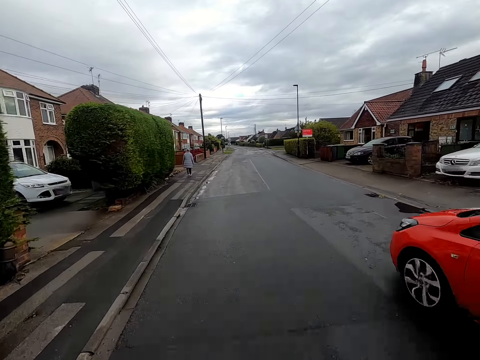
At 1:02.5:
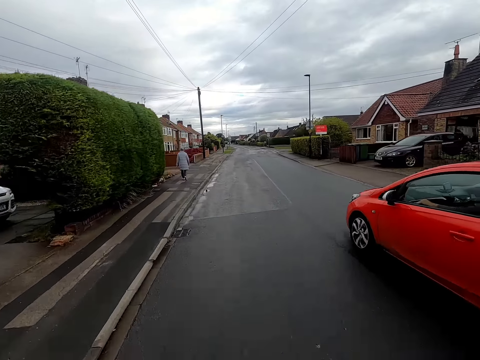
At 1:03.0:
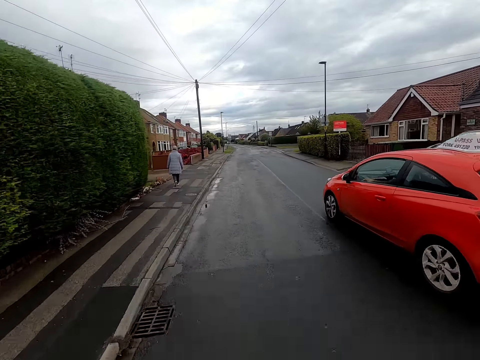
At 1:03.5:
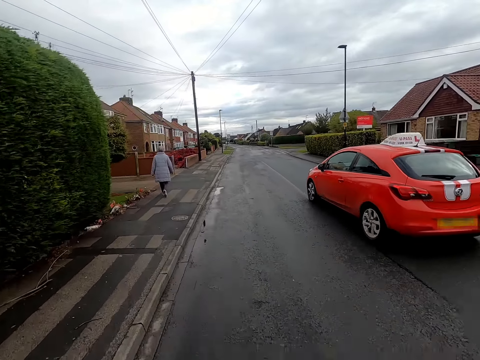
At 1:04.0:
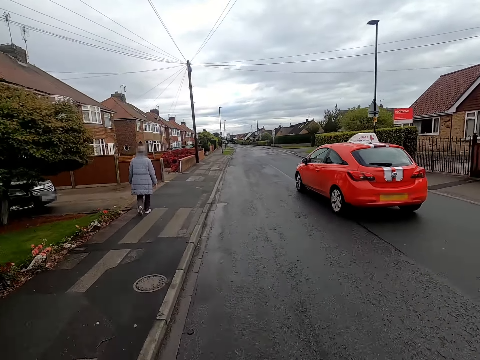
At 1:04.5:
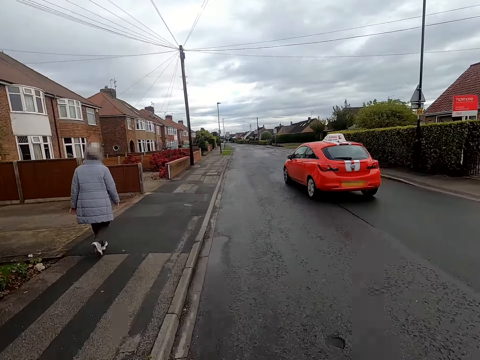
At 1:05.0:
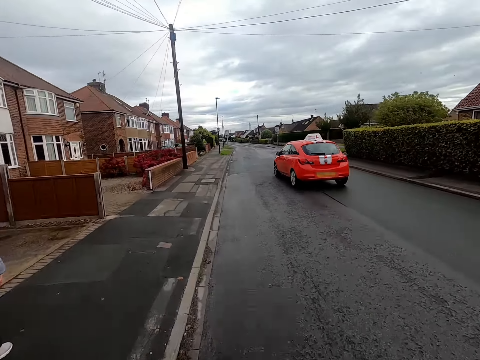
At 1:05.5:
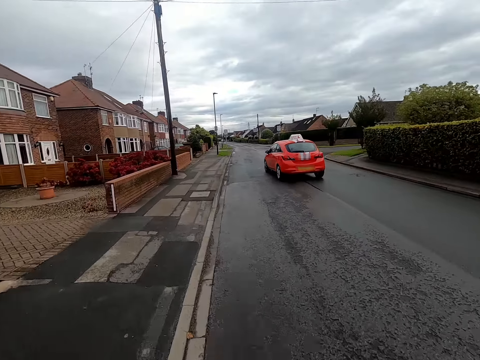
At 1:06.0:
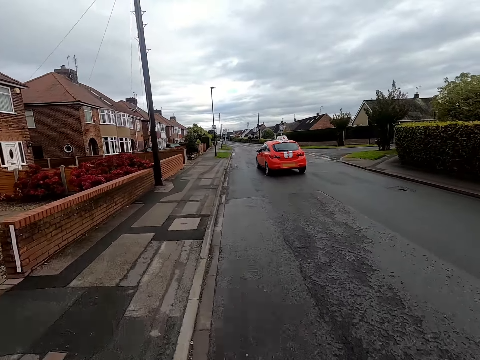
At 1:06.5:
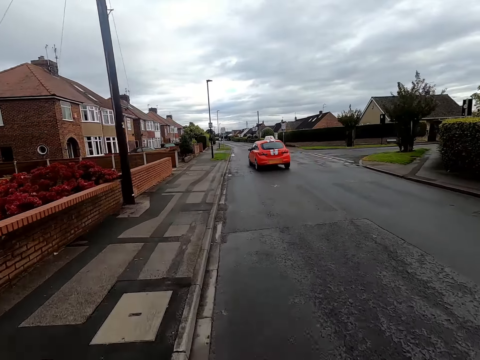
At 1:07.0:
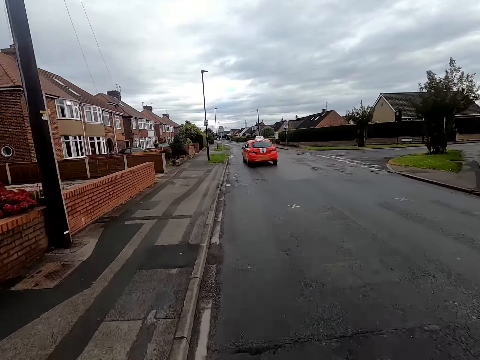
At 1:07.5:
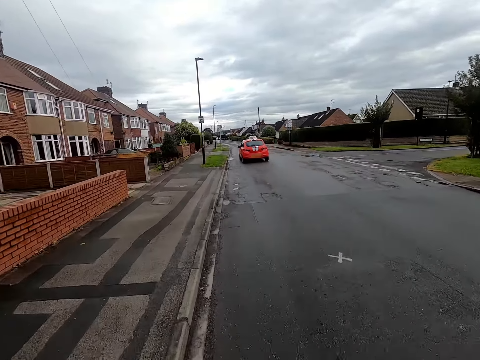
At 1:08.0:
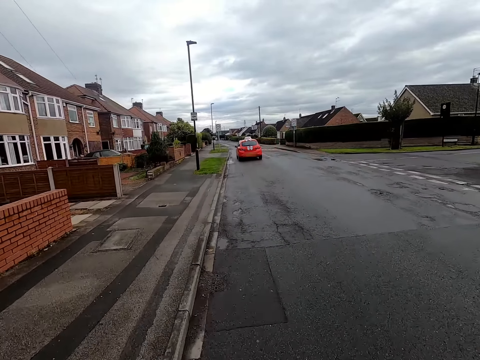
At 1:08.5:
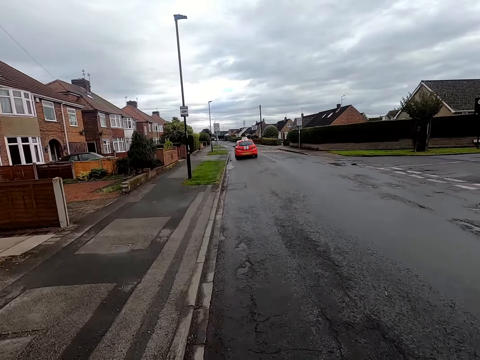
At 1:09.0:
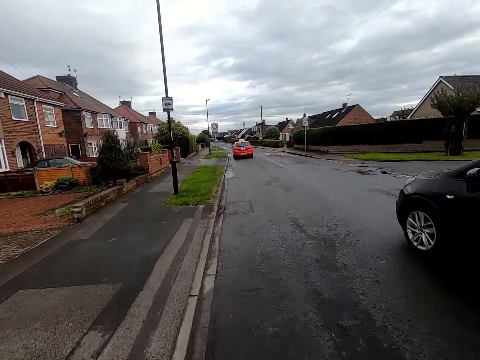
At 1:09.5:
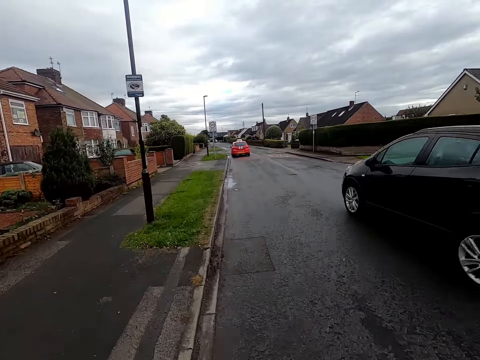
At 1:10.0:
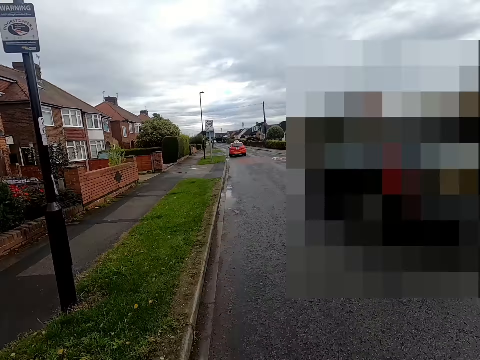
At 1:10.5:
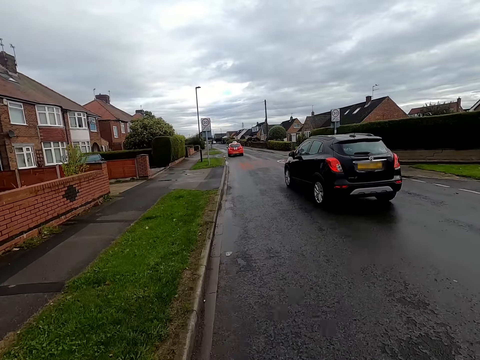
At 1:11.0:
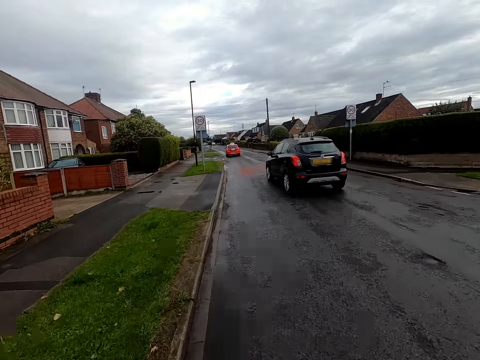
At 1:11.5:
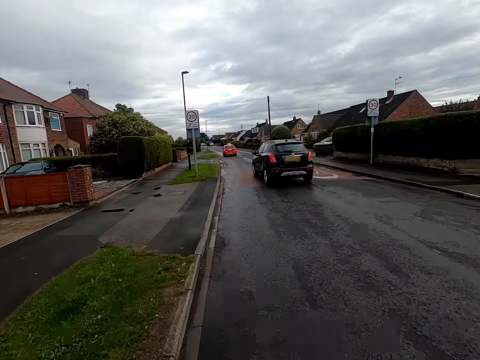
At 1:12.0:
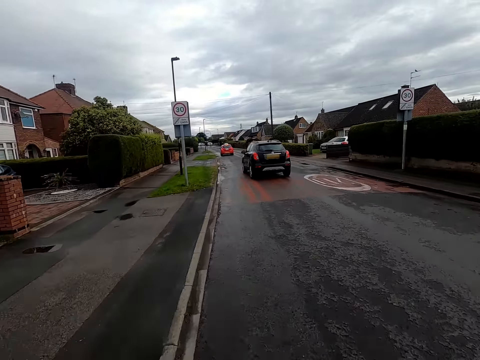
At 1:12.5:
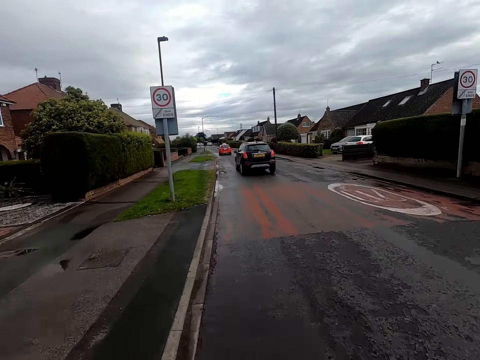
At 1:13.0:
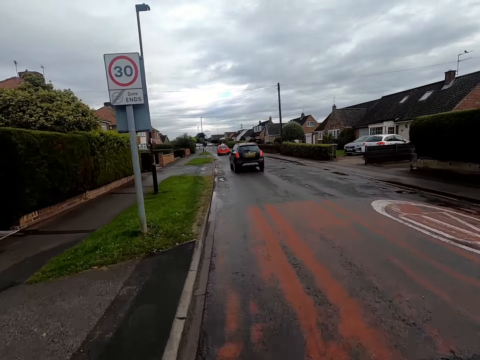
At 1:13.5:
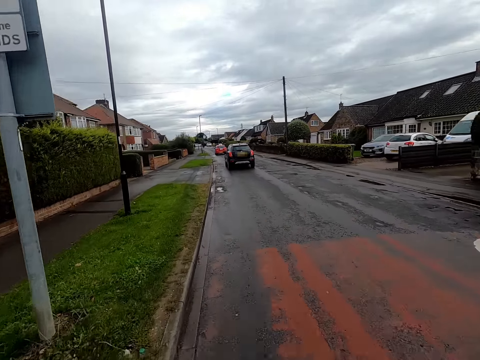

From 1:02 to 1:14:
The camera wearer cycles past a man. A black car drives ahead of the camera wearer.

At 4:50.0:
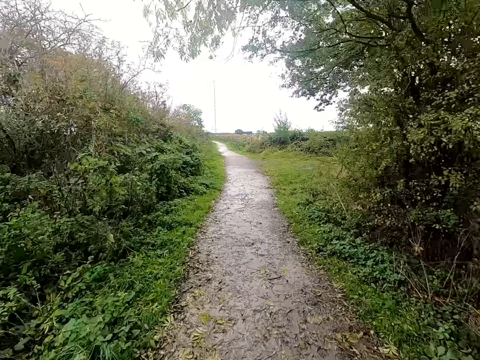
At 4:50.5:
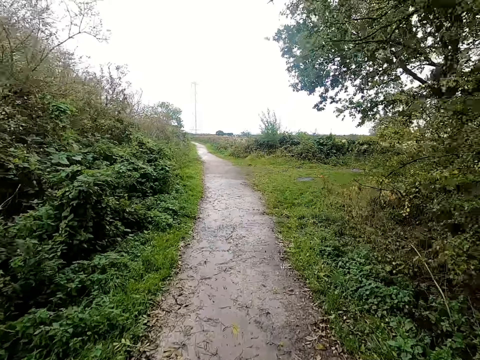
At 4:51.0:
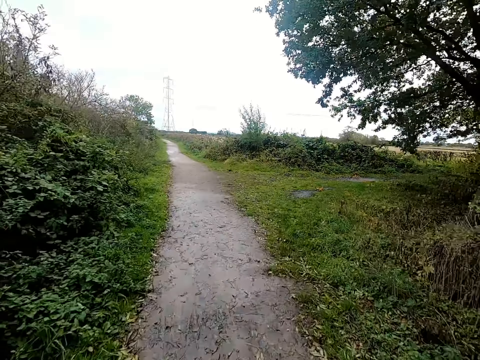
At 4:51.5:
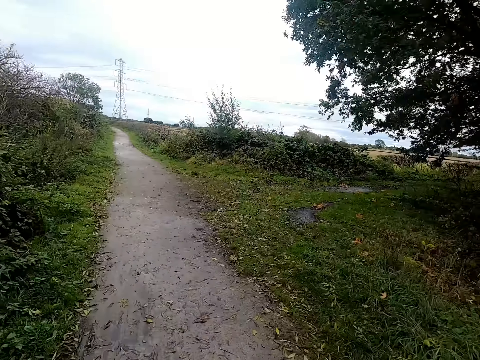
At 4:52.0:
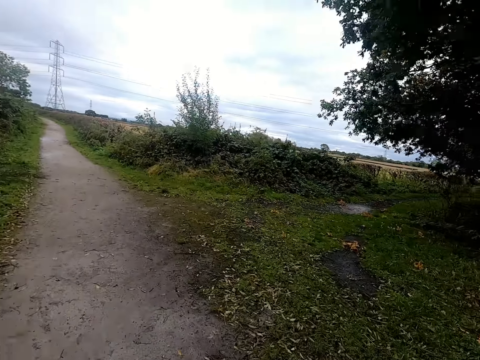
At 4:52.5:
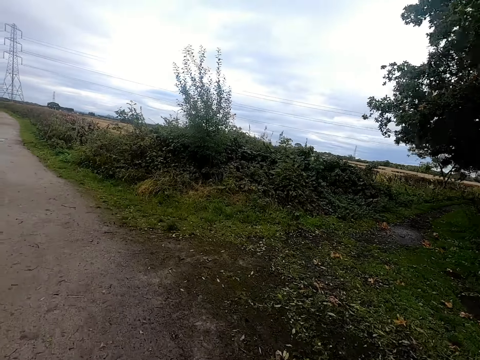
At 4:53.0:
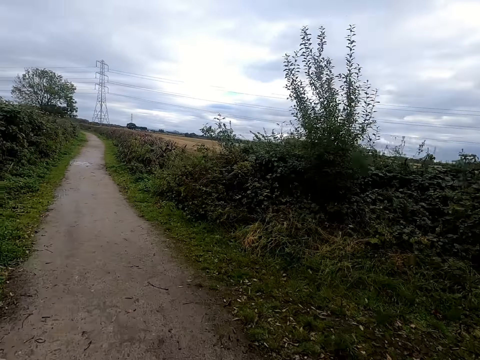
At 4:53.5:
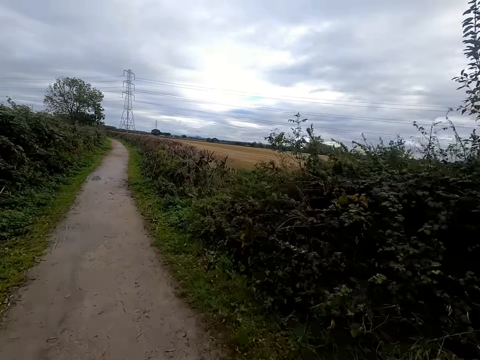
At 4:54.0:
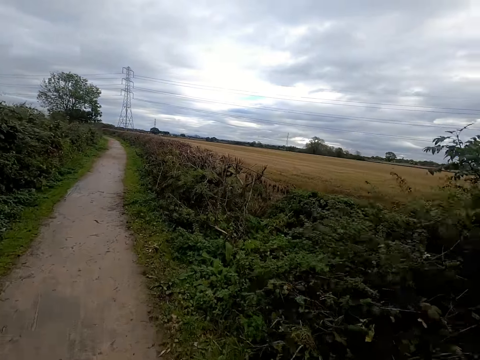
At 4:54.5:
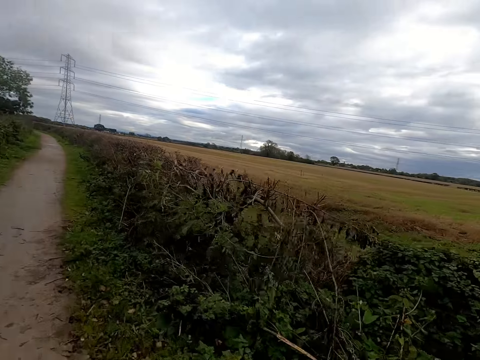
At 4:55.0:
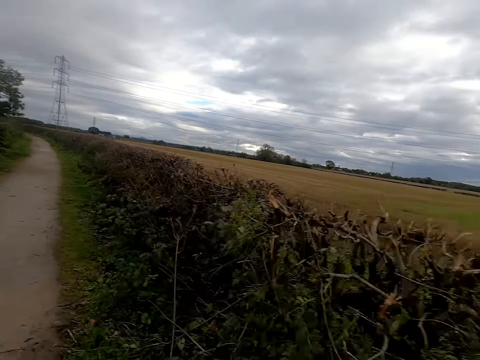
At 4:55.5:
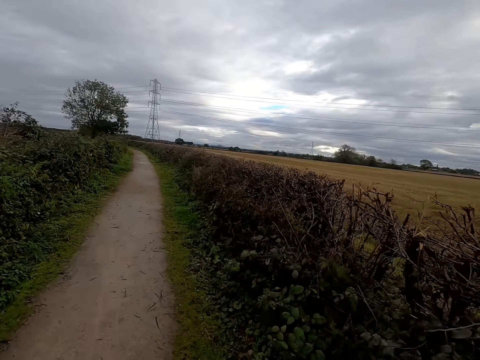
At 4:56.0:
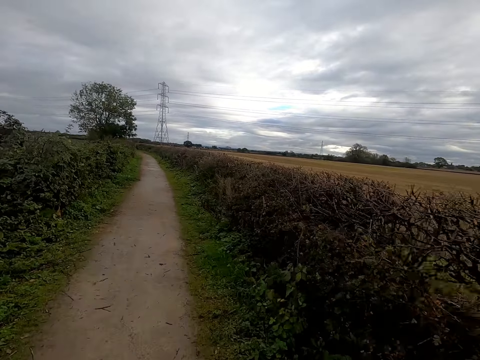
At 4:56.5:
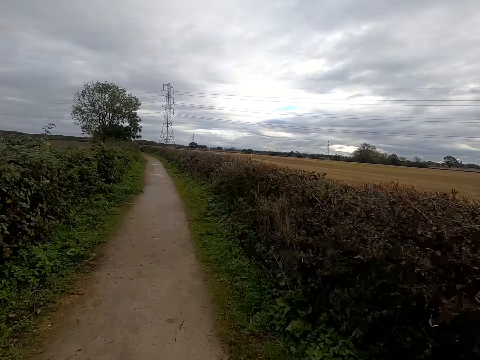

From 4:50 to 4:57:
The camera wearer looks around while riding.
